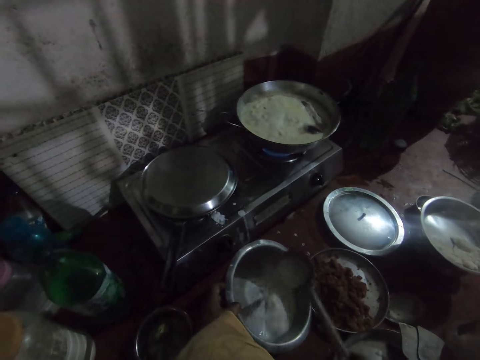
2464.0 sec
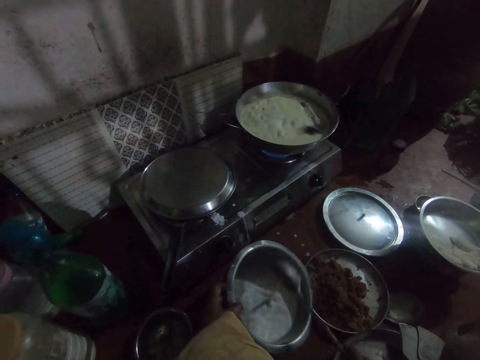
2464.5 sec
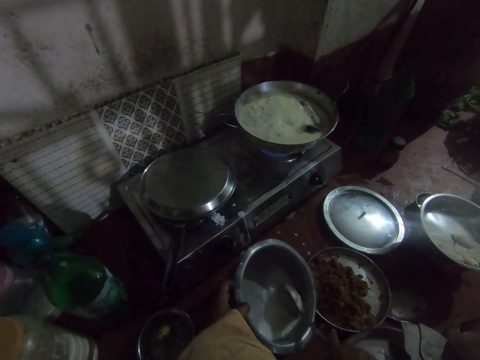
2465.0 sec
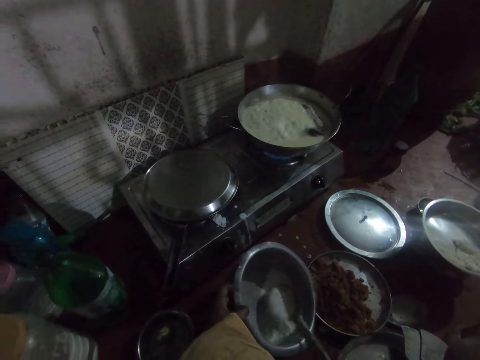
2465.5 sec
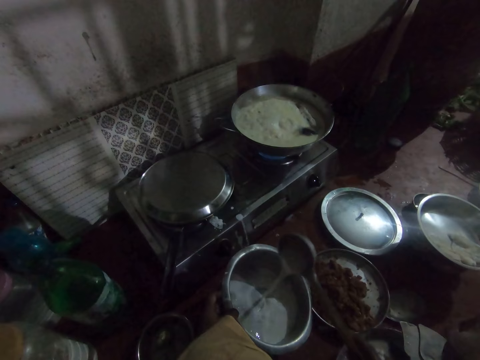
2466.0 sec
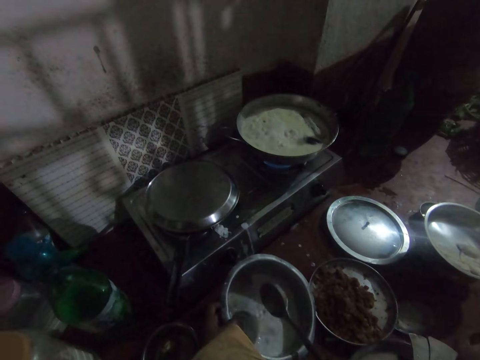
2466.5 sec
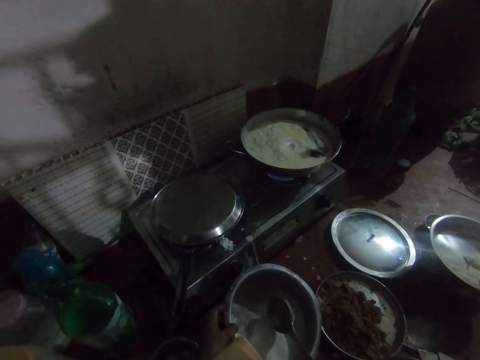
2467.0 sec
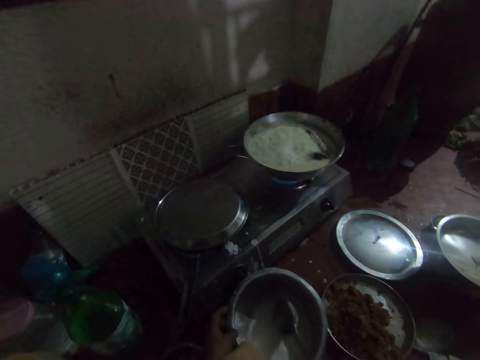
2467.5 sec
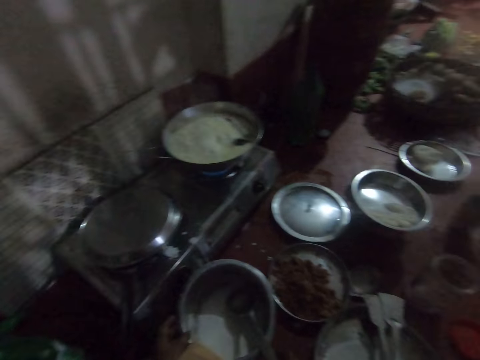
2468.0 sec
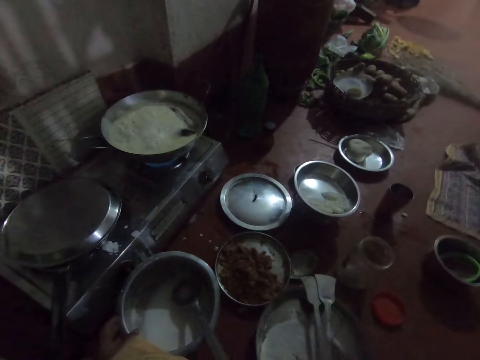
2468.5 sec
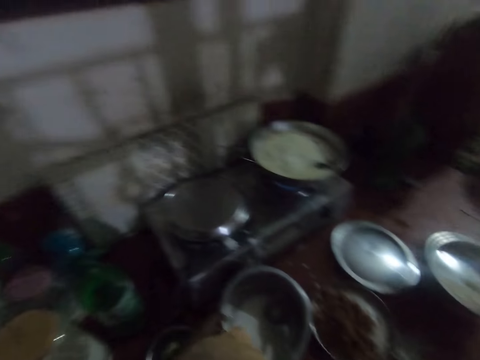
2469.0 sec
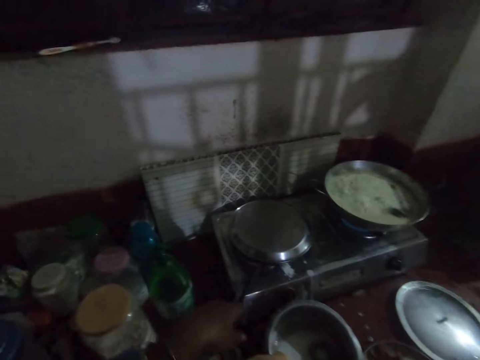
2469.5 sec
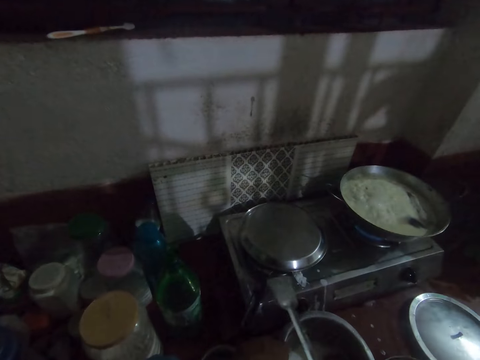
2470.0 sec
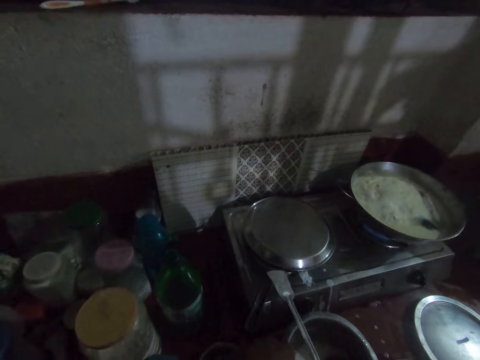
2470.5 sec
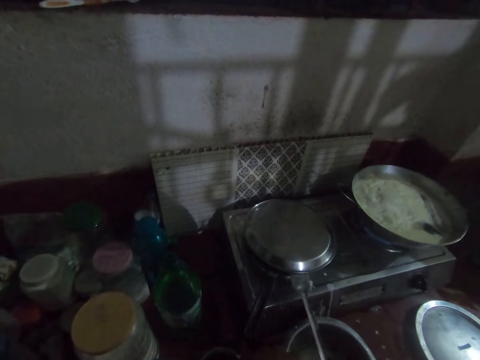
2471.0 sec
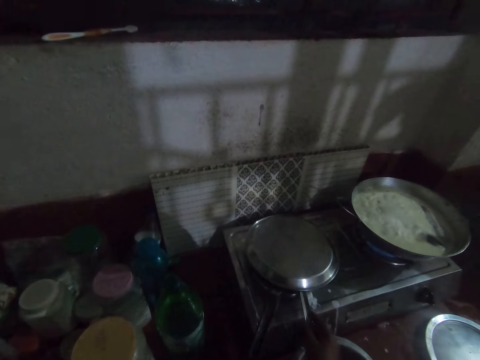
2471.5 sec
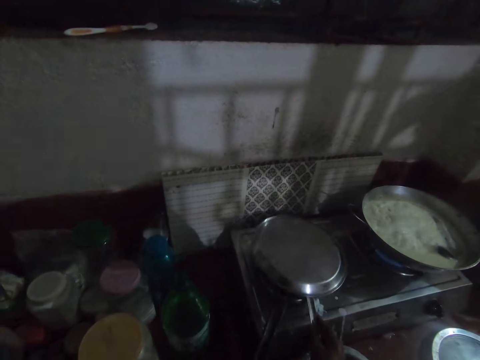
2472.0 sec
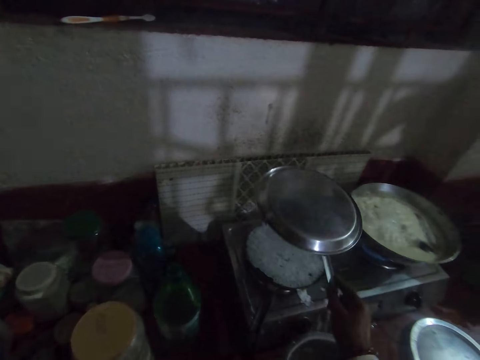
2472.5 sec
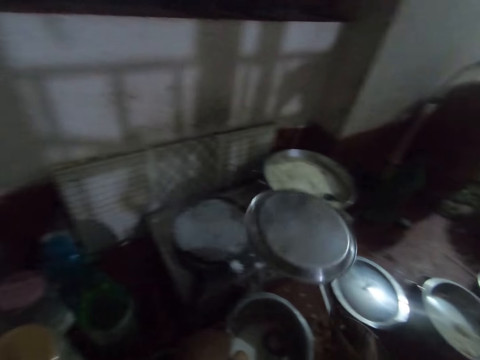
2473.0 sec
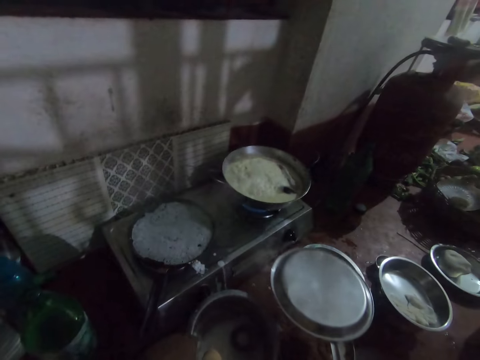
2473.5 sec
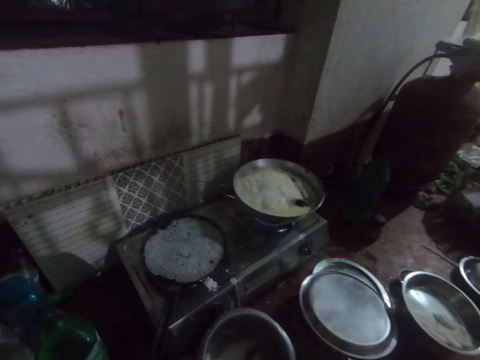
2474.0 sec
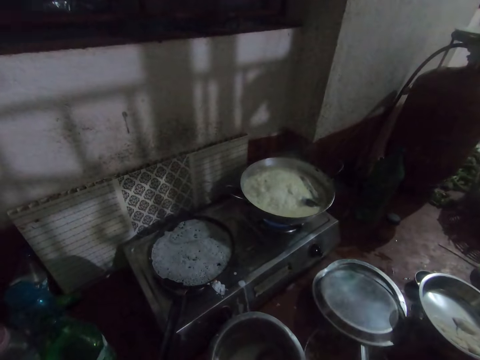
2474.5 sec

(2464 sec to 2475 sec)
The camera wearer looks around the kitchen. She places the spatula under the lid. She drops the spoon on the gas cooker with her right hand. She lifts the lid. She removes the tray from the pan with the spoon with her right hand. She lays the lid aside.

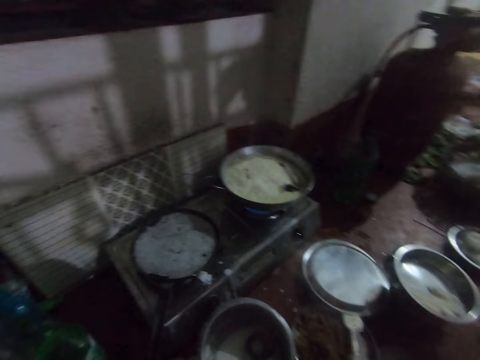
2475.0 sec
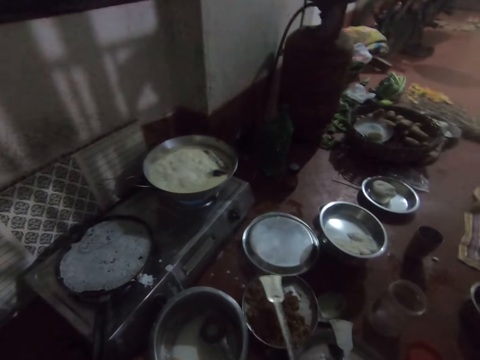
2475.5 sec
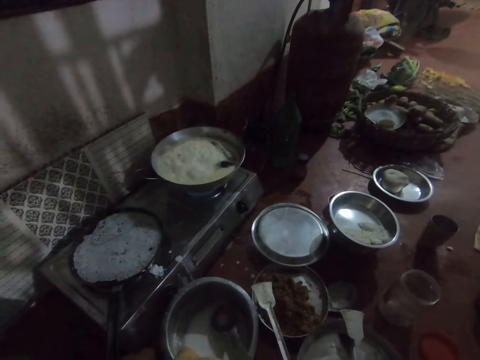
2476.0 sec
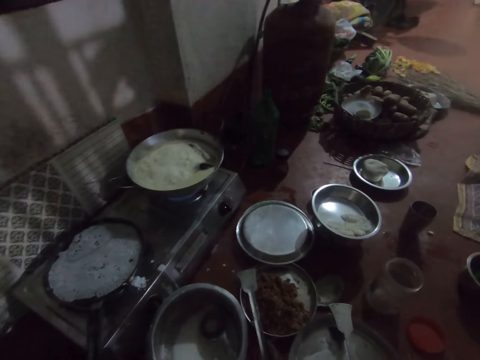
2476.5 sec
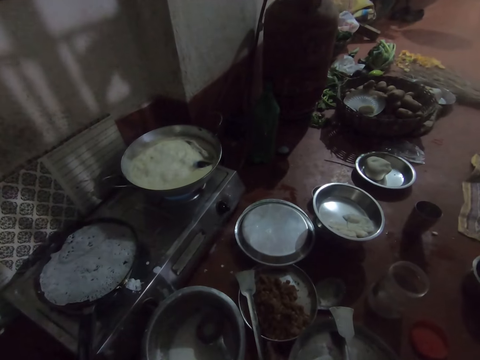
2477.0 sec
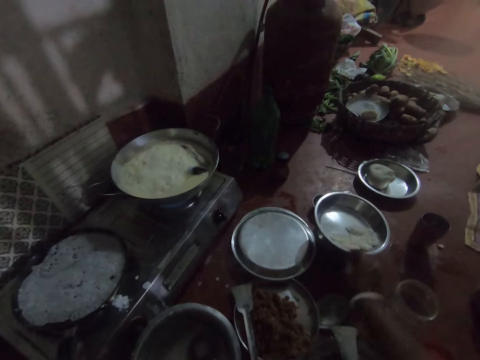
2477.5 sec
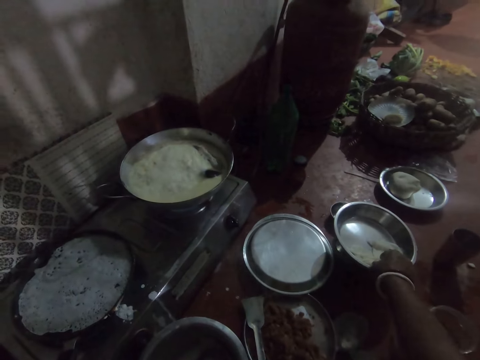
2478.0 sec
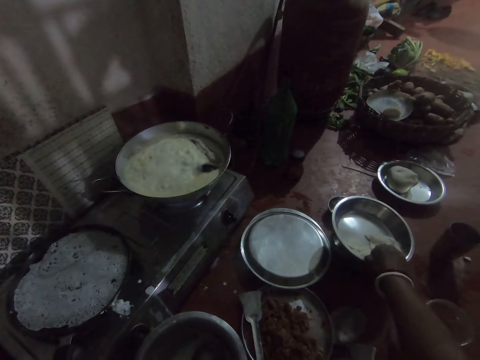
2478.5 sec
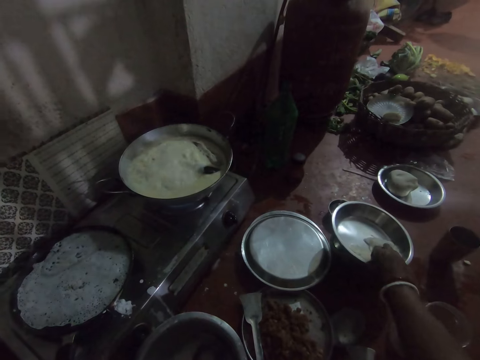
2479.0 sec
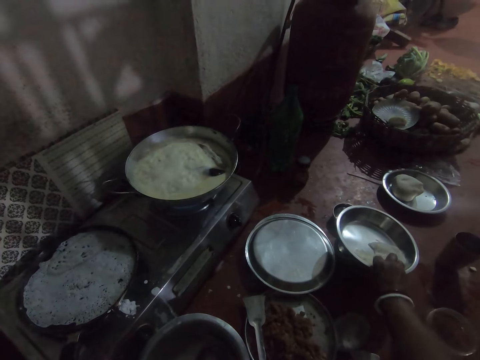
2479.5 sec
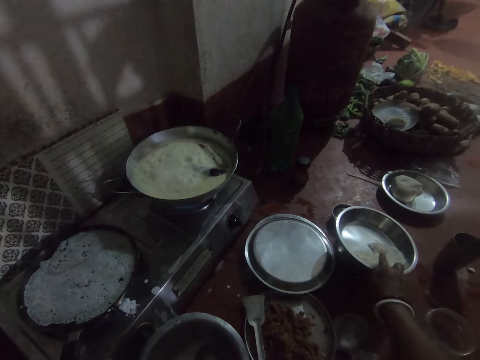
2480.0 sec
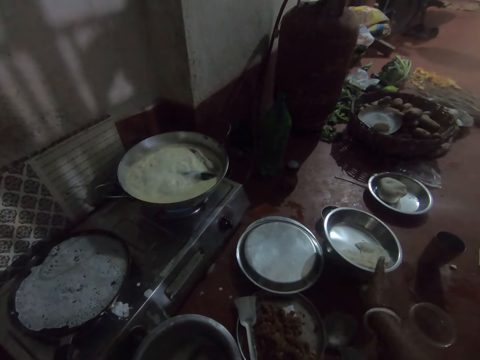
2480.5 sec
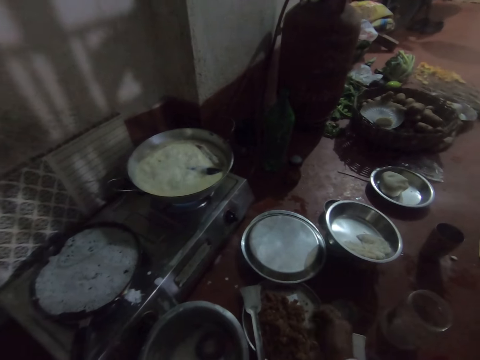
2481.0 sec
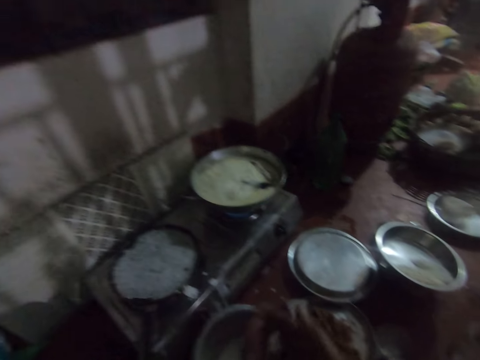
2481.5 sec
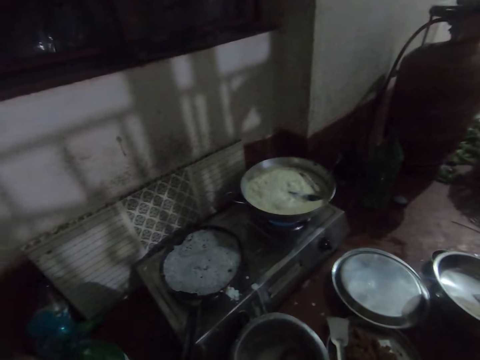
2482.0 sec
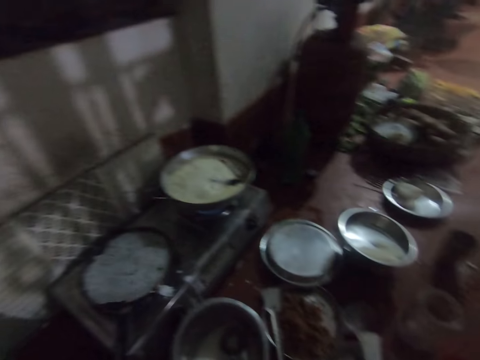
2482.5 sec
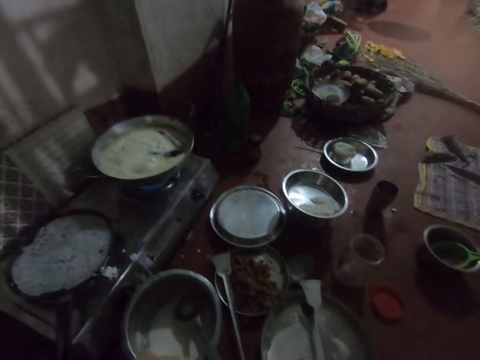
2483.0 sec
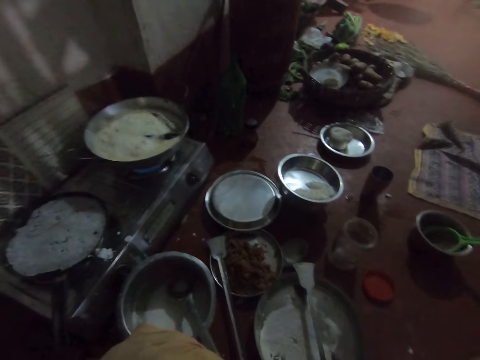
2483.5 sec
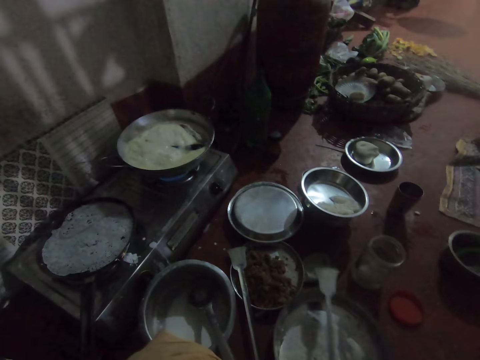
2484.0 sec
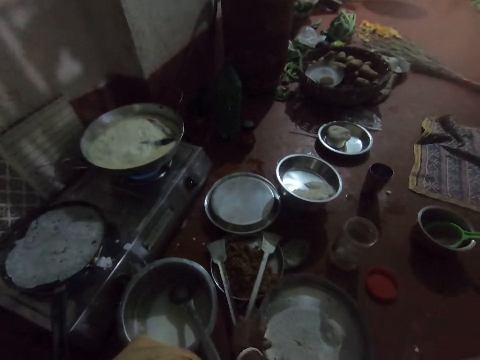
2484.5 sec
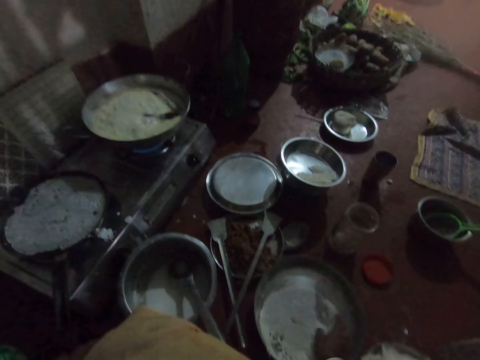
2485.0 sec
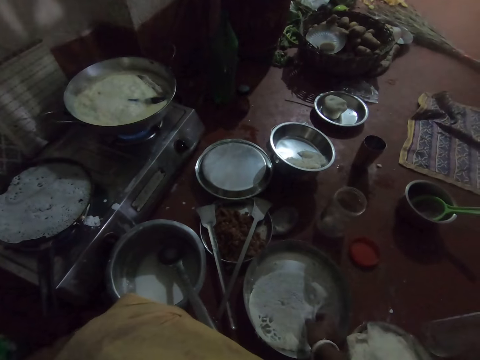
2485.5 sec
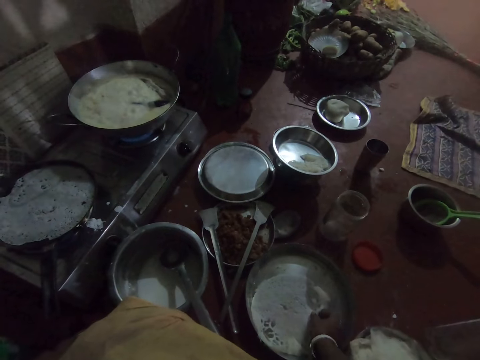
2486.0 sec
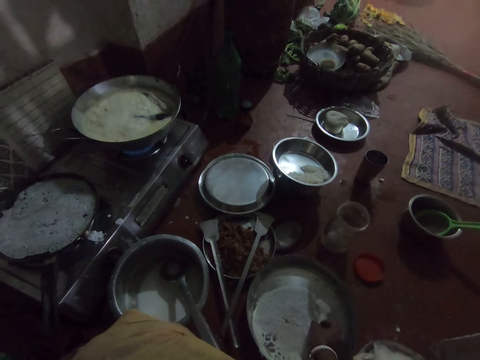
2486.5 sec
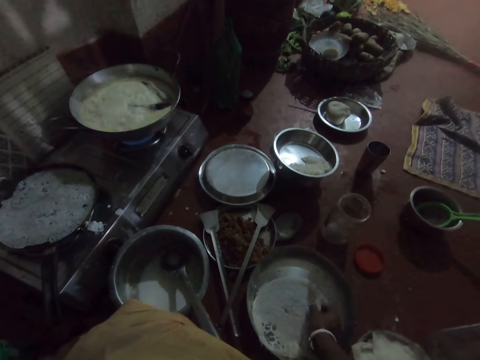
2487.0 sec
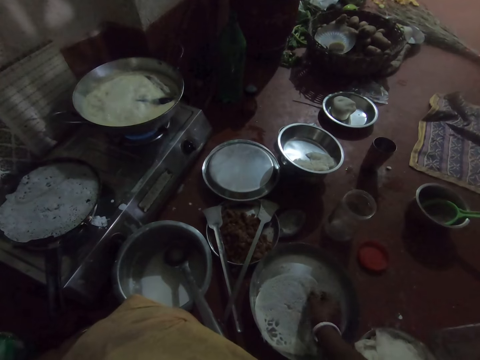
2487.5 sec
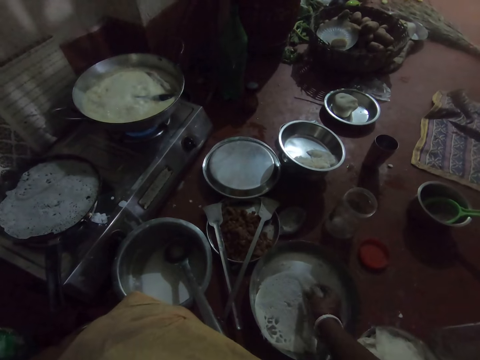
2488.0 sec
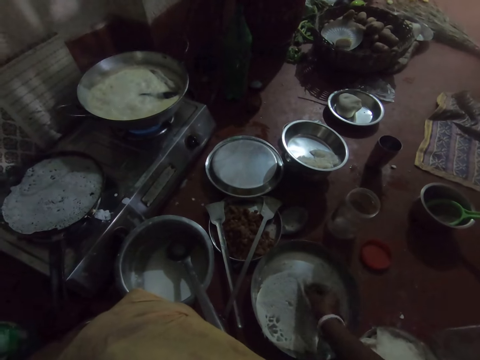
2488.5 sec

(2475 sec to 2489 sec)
The camera wearer drops the tray on a bowl with the spoon with her right hand. She drops the spoon on another tray on the floor with her right hand. She cuts the flatbread on the plate. She touches the bowl of dosa on the floor with her right hand. She eats the flatbread. She looks around. She moves the spoon on the tray with her right hand. She folds the flatbread. She removes the dosa from the pan on the floor with her right hand.

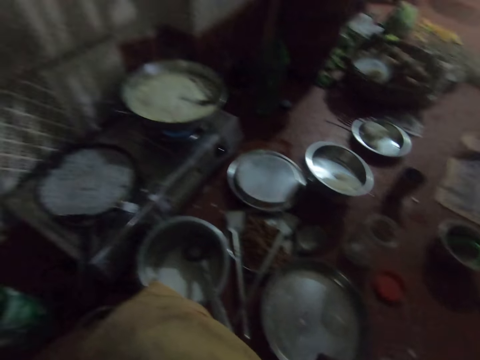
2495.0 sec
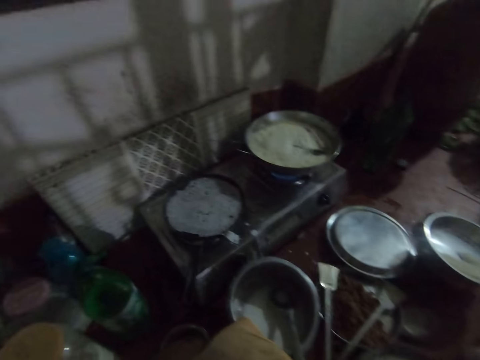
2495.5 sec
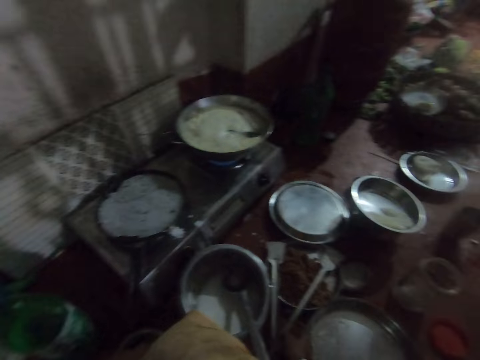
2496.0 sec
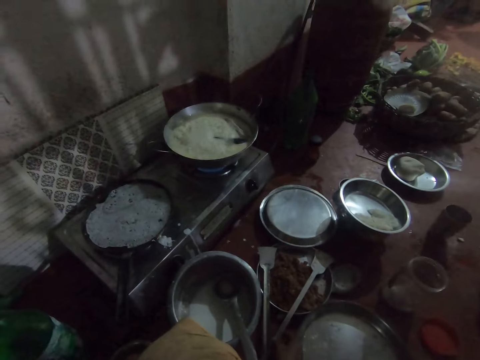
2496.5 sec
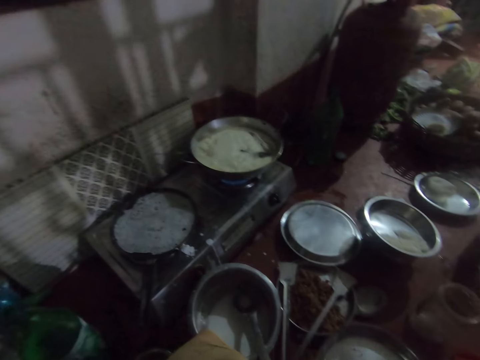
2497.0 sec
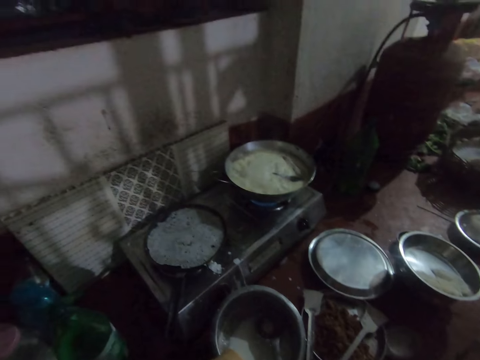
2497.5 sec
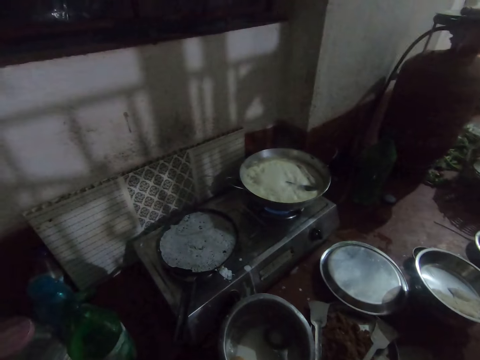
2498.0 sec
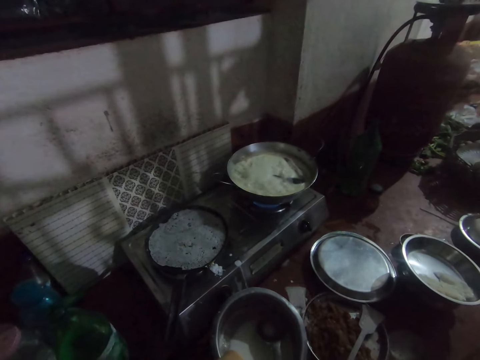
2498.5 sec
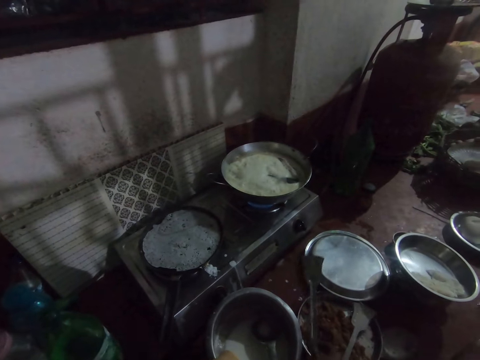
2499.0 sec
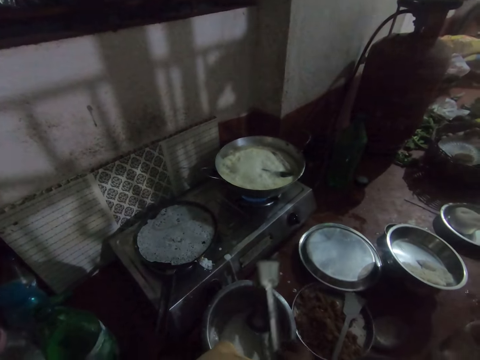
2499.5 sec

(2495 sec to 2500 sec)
The camera wearer moves the spatula. She picks up the spoon from the tray with her right hand.
